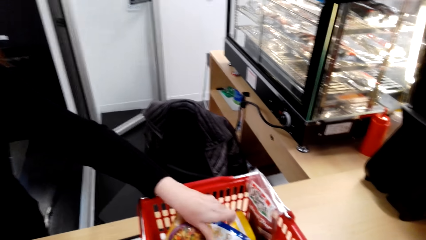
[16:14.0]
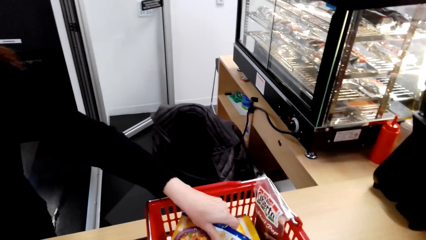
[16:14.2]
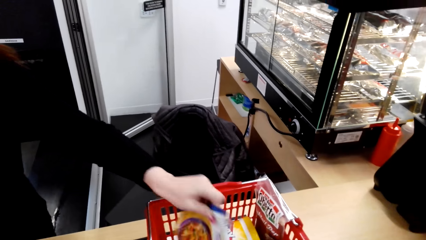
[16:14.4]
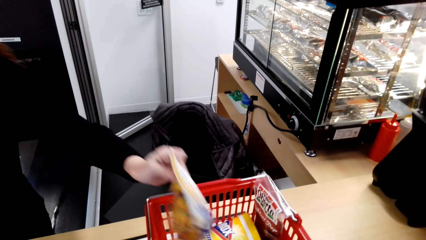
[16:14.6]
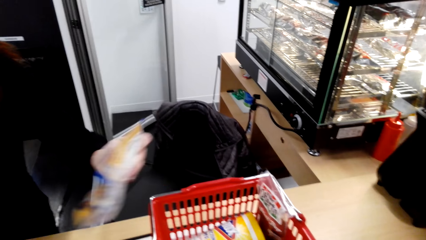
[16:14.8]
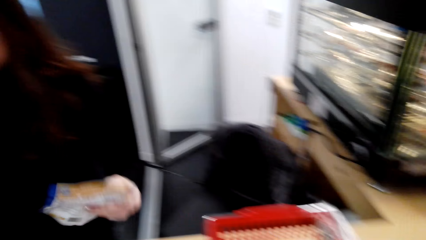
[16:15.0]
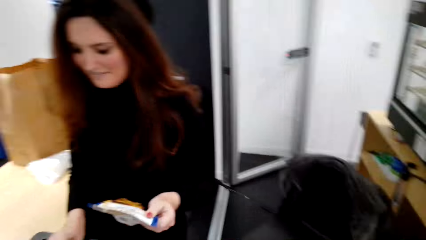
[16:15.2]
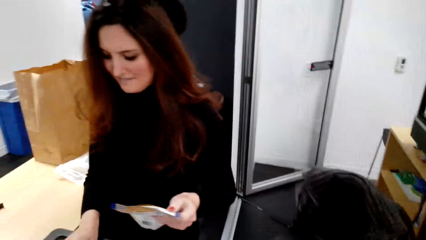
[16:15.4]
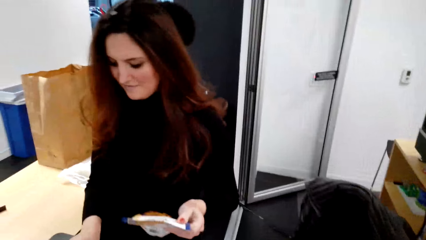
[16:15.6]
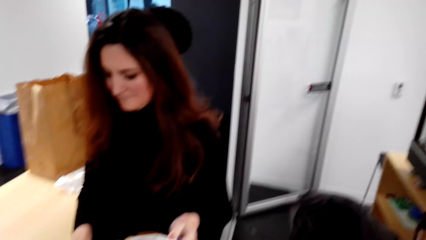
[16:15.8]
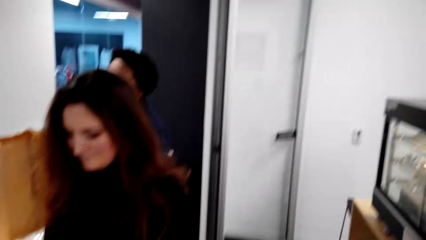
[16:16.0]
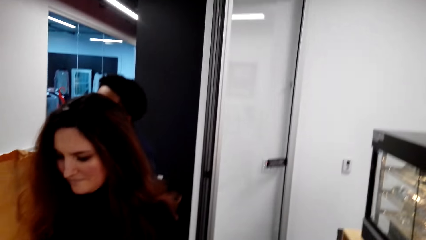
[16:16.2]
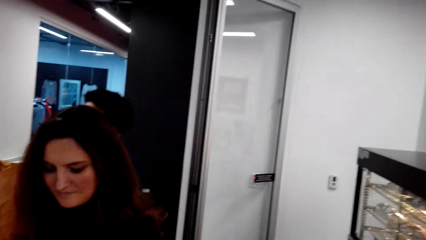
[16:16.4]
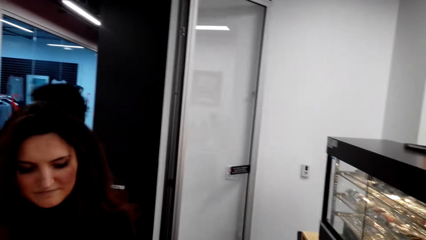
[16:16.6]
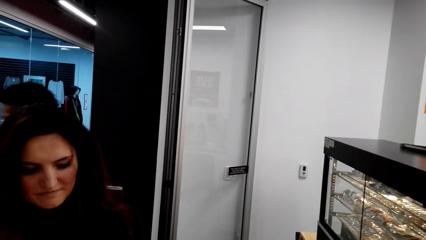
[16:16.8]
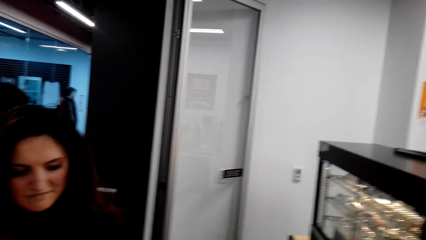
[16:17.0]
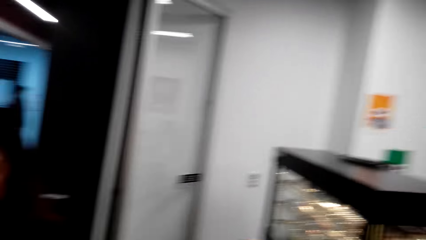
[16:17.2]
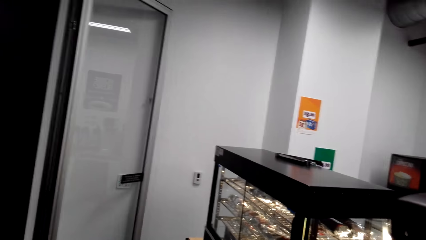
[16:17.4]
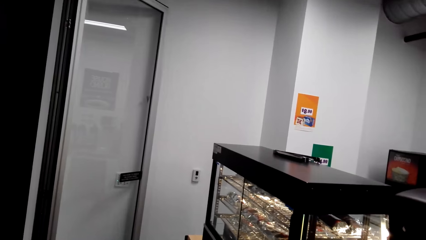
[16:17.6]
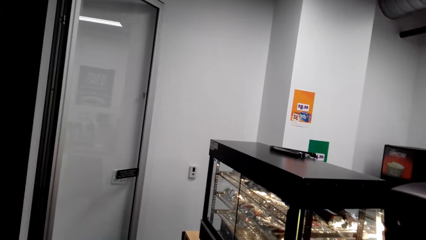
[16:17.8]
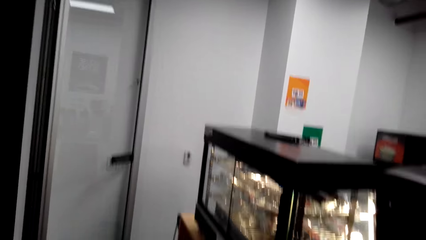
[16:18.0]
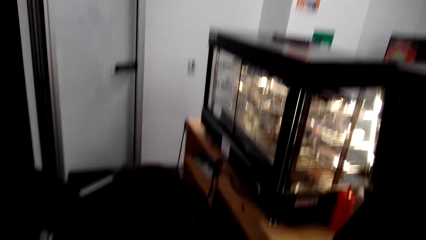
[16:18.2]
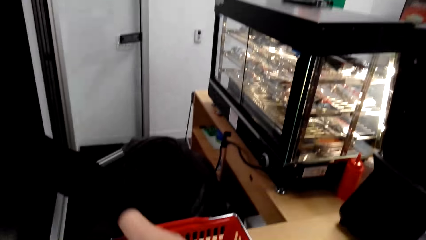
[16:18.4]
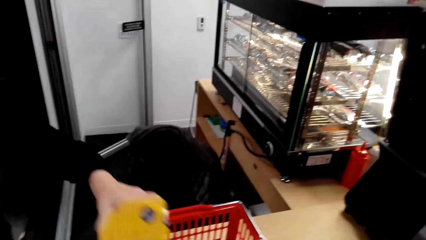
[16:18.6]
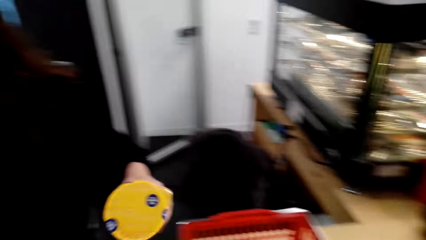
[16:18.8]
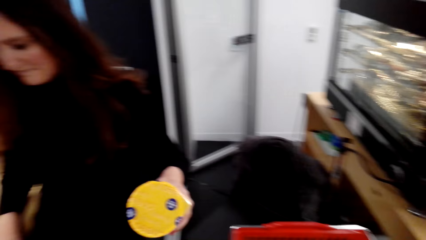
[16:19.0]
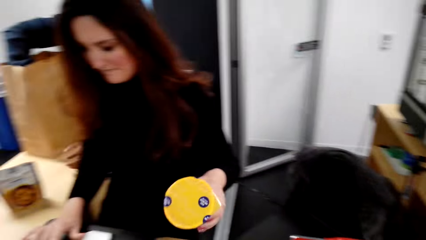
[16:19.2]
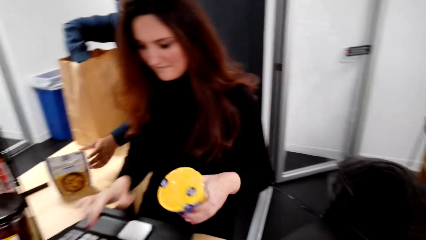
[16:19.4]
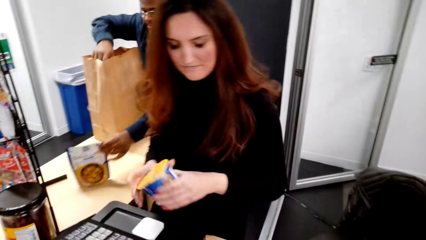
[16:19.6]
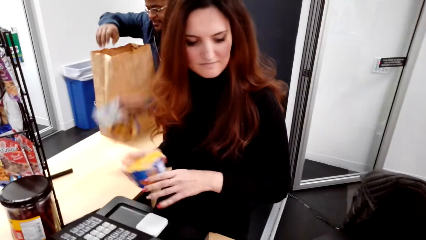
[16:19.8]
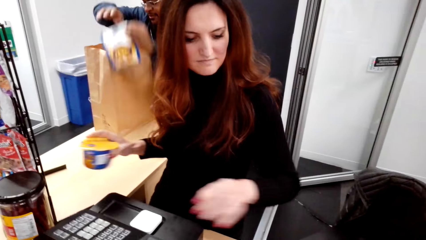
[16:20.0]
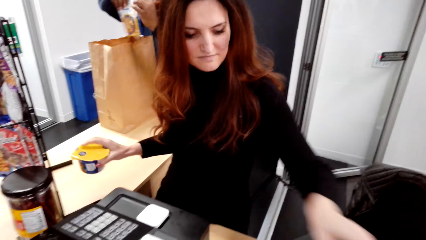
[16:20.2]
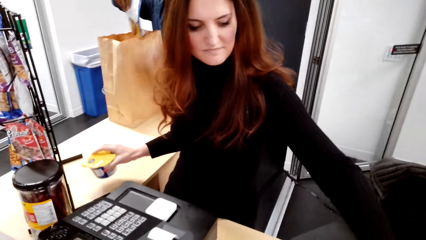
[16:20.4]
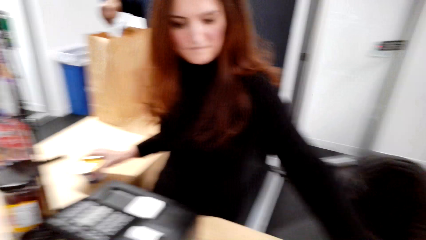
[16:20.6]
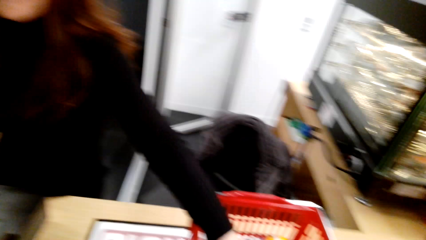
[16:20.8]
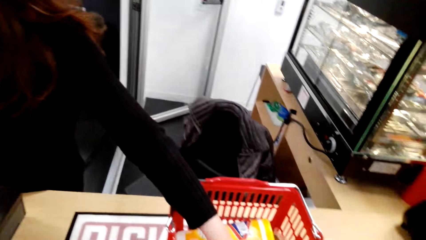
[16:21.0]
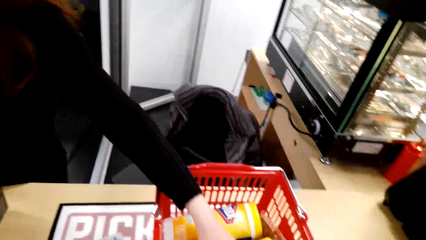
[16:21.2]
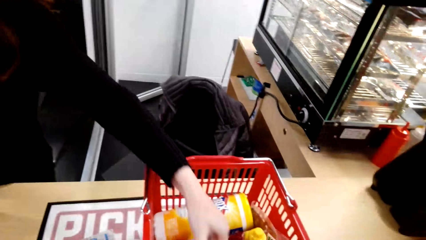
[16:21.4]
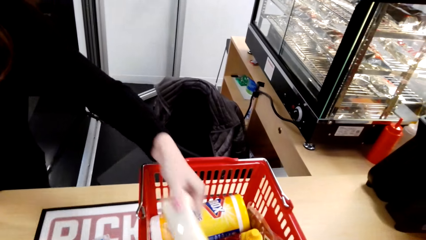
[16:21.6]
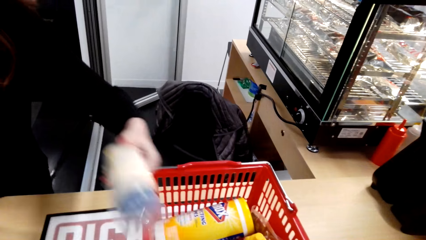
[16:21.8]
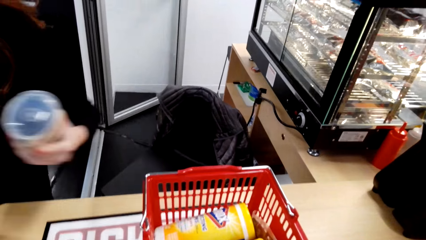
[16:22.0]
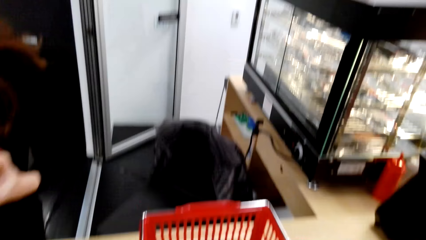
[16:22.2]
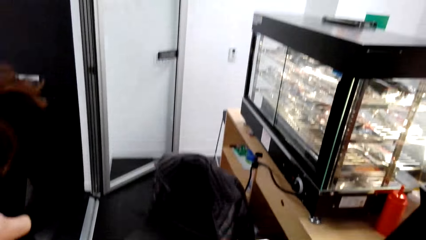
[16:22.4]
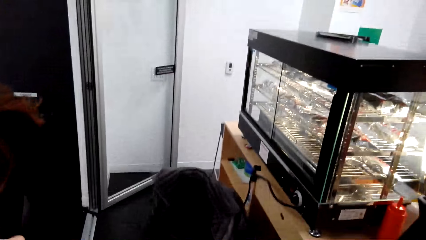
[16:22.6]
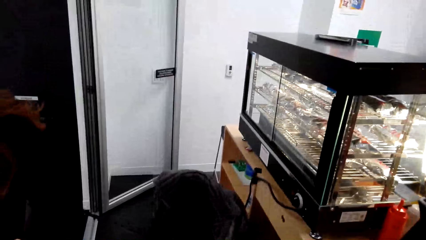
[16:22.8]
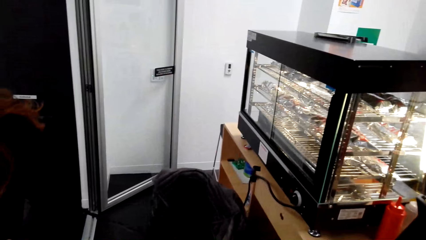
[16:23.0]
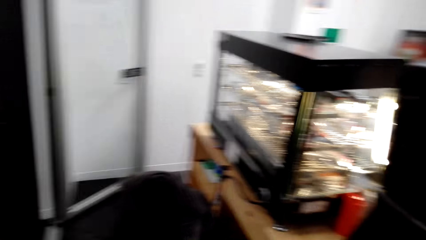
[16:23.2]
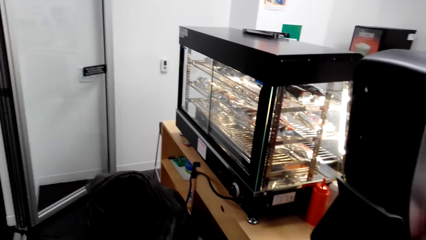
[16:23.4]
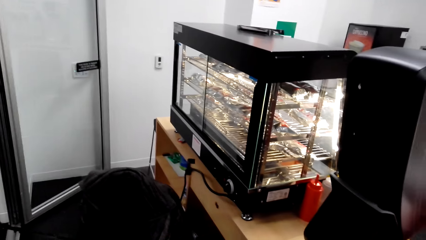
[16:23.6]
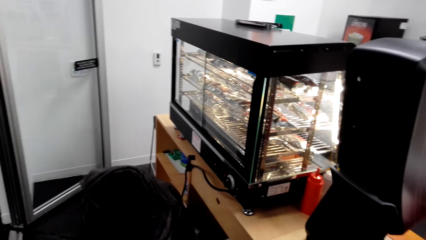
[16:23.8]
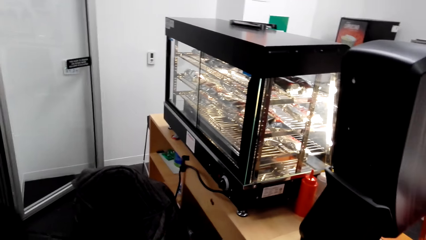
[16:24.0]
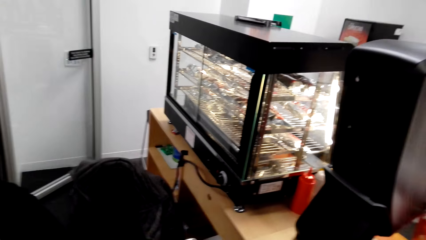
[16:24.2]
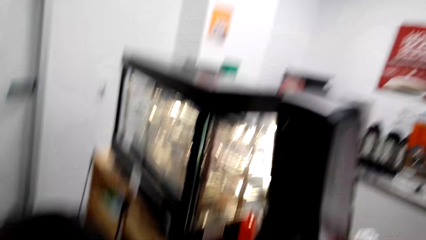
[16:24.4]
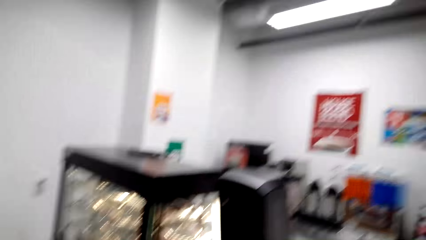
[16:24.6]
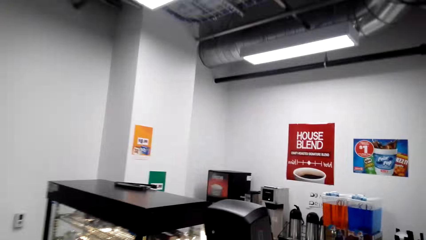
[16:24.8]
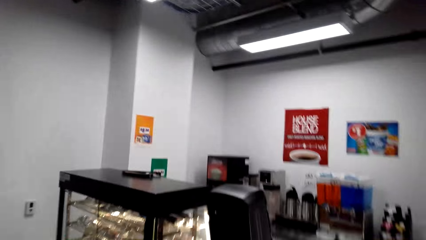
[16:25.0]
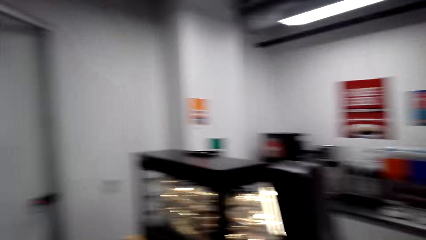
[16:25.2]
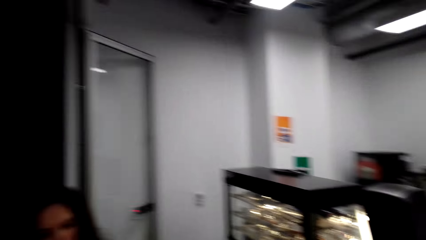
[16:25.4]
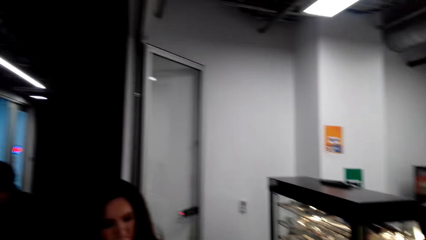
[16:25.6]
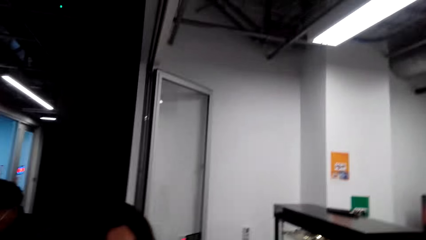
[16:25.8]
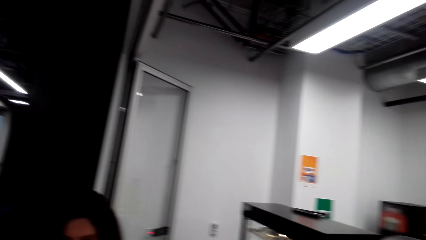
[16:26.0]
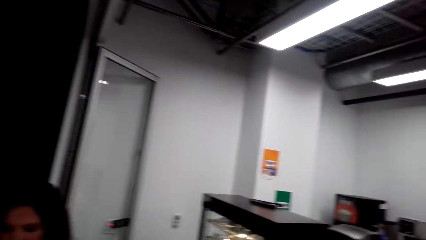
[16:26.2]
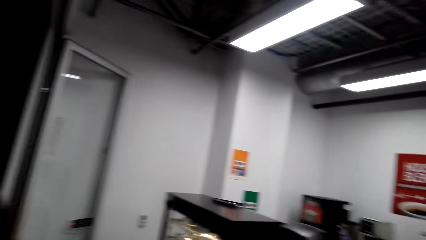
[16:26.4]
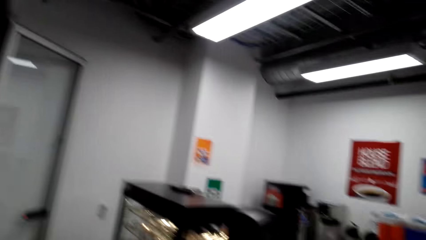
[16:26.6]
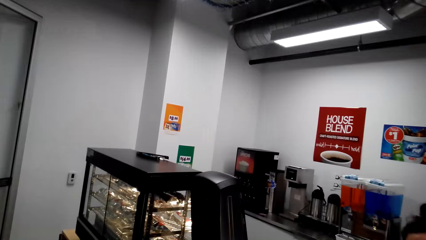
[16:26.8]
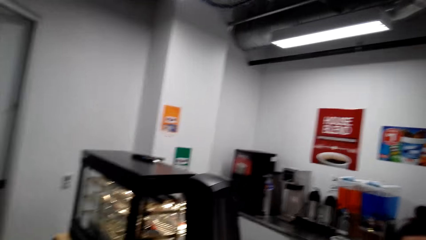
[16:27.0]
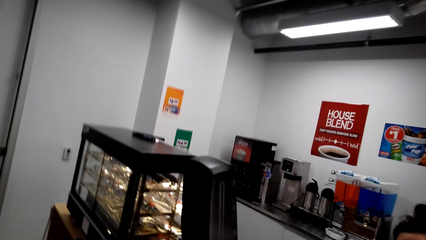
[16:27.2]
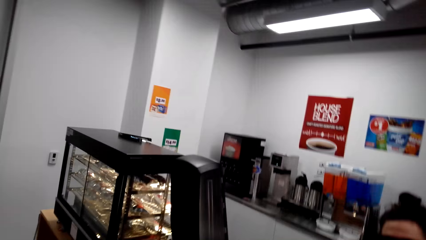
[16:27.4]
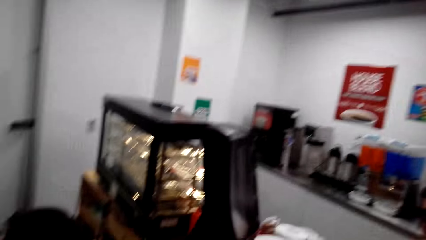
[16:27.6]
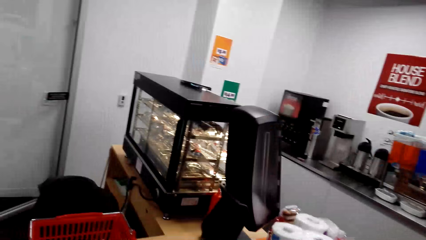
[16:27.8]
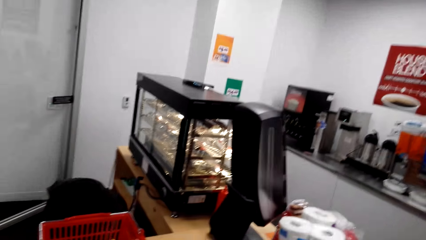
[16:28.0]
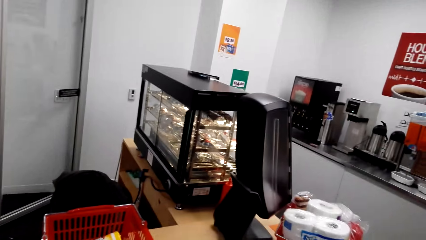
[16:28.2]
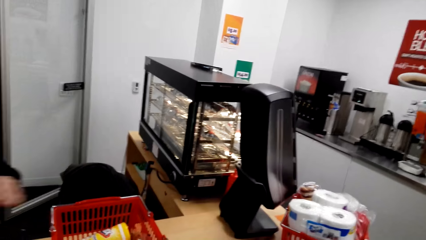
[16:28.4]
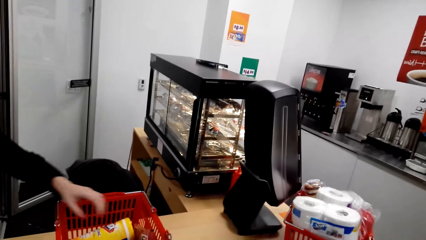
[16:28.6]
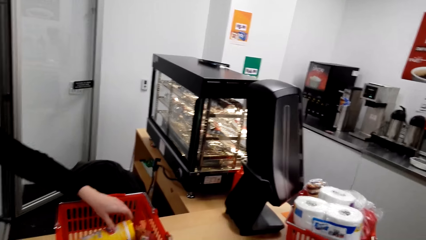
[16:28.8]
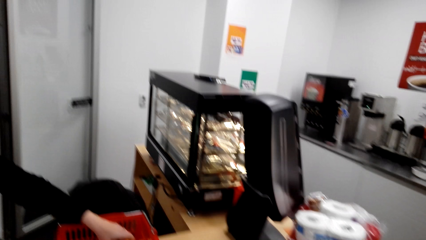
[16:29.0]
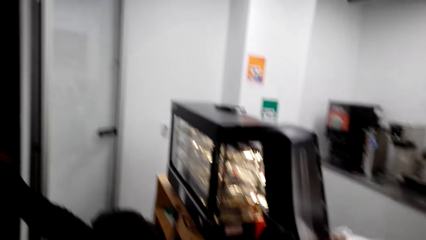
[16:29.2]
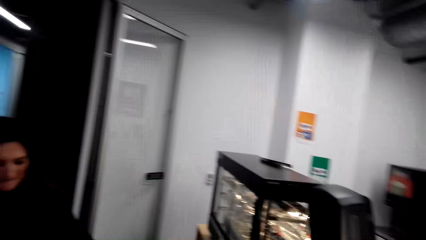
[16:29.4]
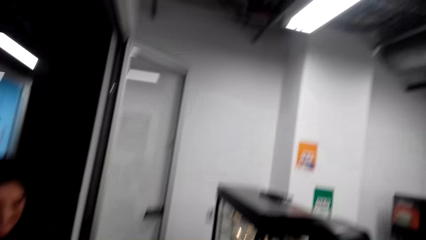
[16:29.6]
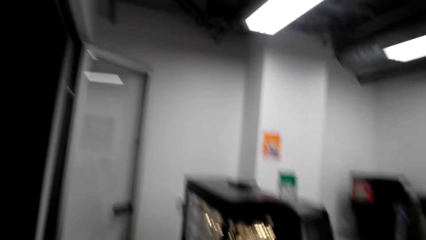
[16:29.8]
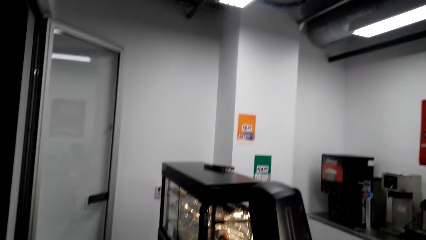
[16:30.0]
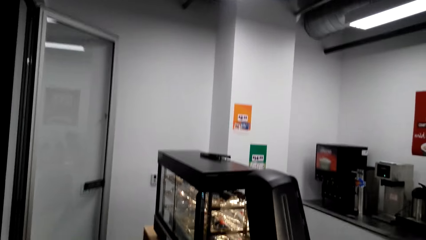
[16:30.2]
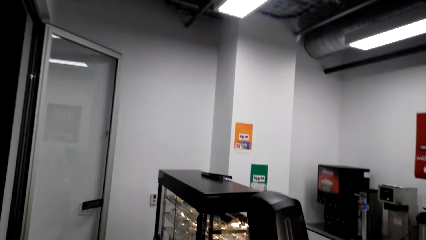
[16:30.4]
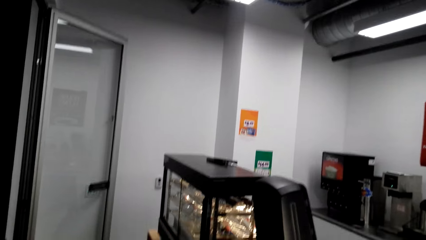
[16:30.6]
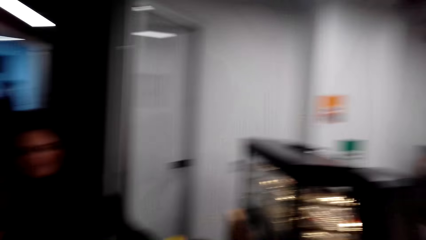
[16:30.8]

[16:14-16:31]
The cashier picks something. The cashier operates the cashier teller machine. The camera wearer looks around. The cashier picks something. The camera wearer looks around. The cashier puts an item aside. A person packs an item in the pack bag. The camera wearer looks around. The cashier picks an item on the tray. The camera wearer looks around and talks with the cashier.
